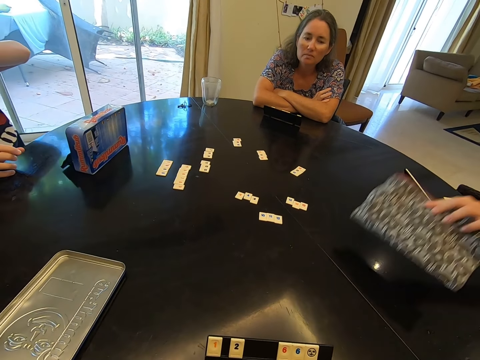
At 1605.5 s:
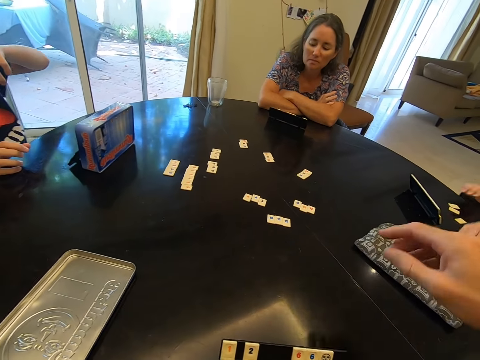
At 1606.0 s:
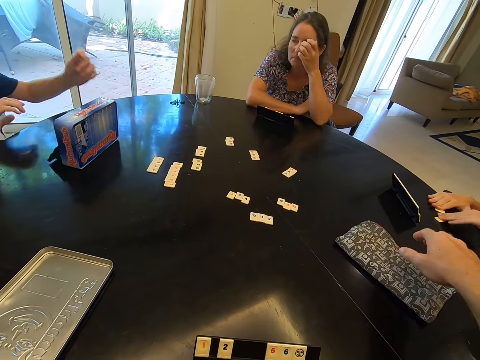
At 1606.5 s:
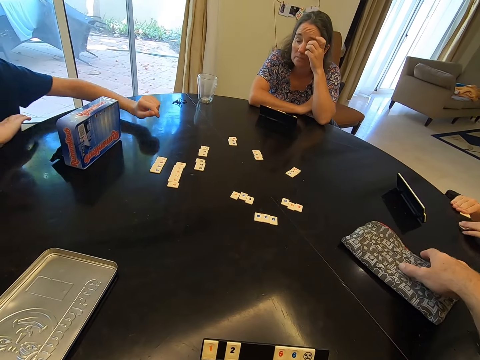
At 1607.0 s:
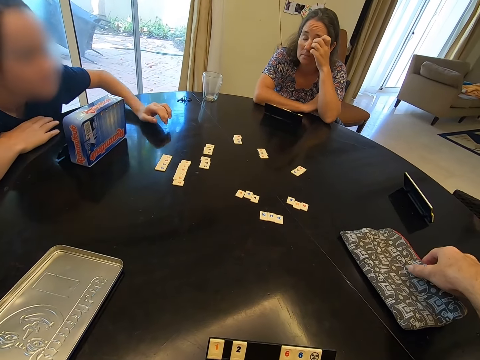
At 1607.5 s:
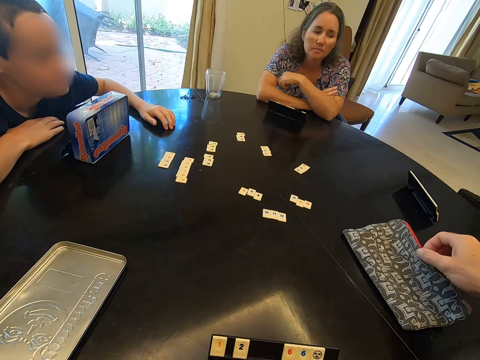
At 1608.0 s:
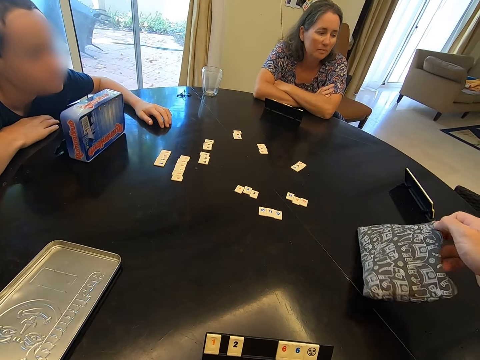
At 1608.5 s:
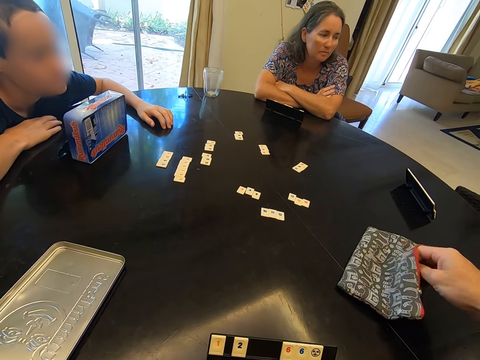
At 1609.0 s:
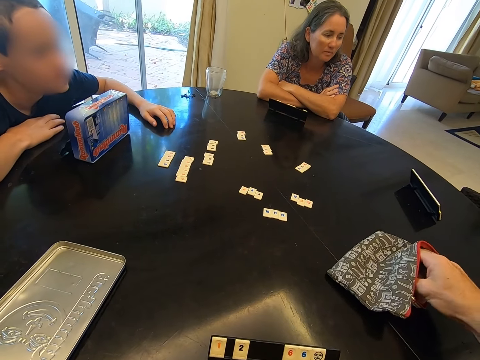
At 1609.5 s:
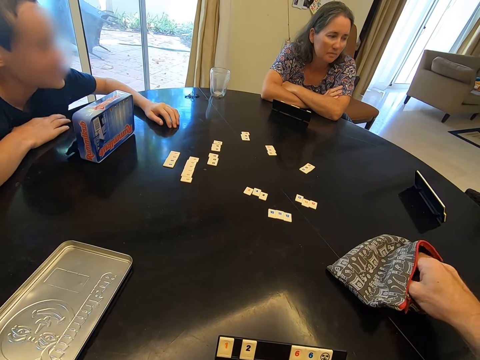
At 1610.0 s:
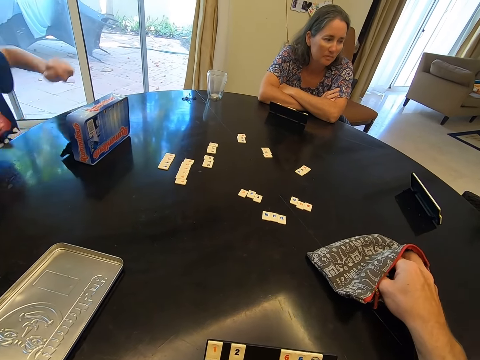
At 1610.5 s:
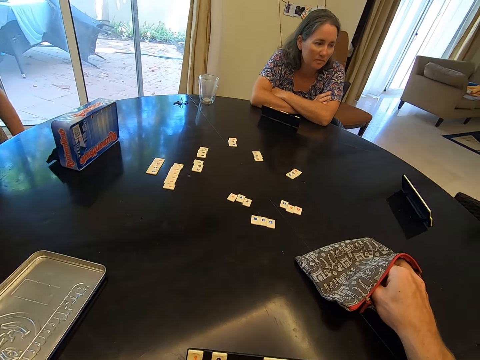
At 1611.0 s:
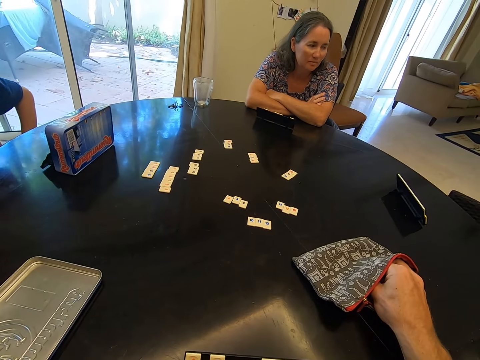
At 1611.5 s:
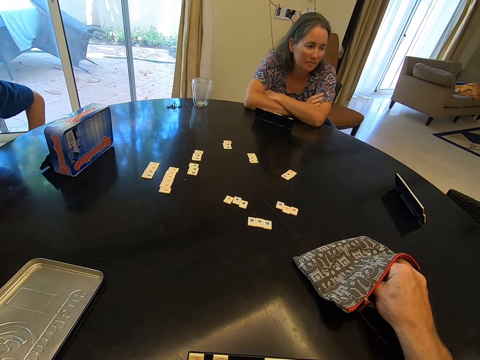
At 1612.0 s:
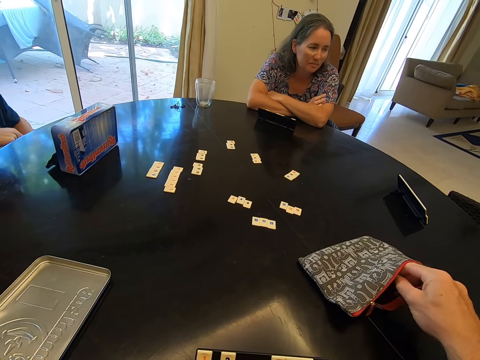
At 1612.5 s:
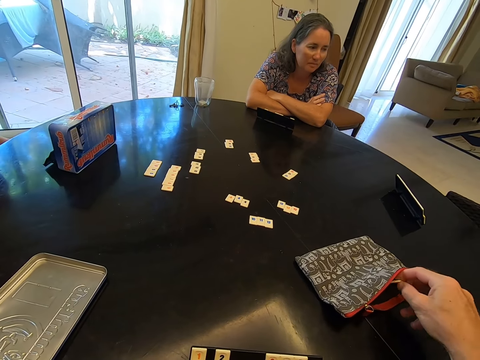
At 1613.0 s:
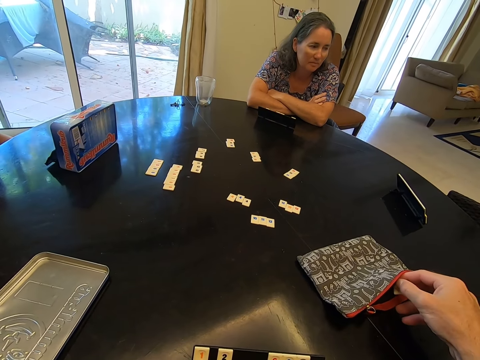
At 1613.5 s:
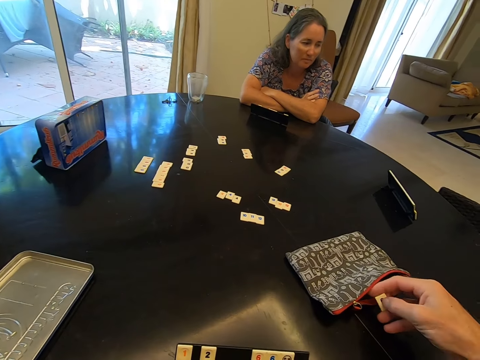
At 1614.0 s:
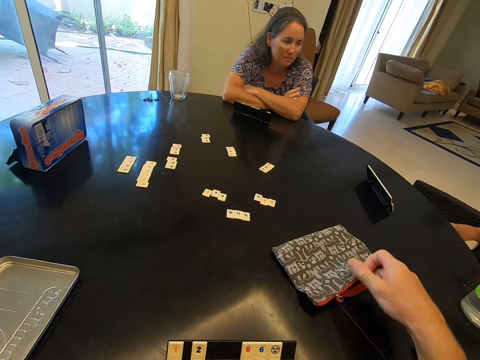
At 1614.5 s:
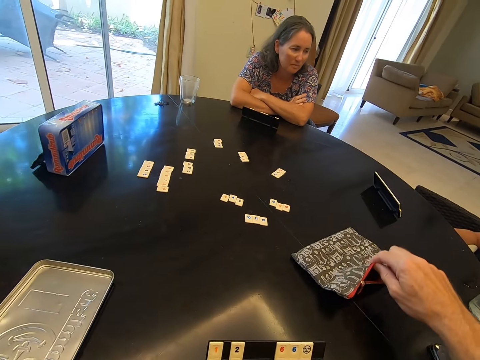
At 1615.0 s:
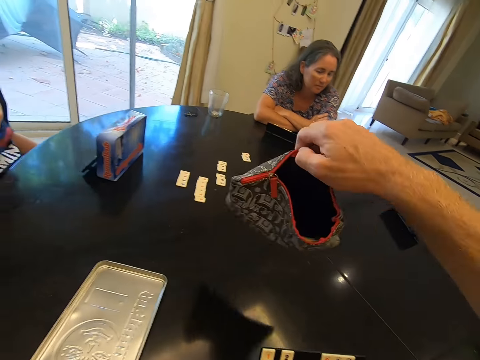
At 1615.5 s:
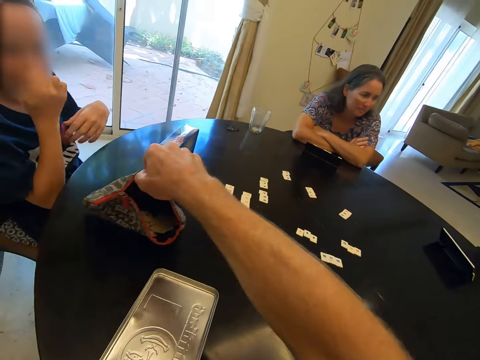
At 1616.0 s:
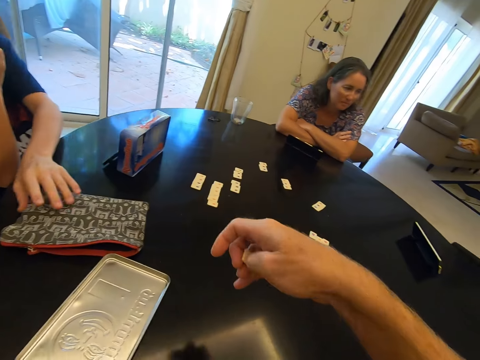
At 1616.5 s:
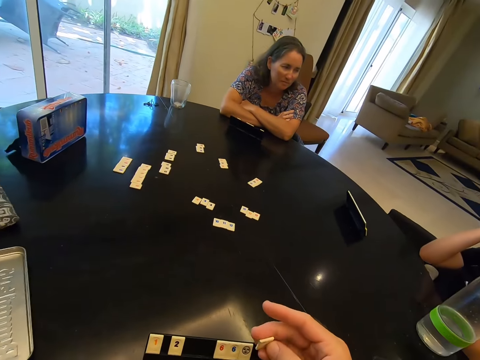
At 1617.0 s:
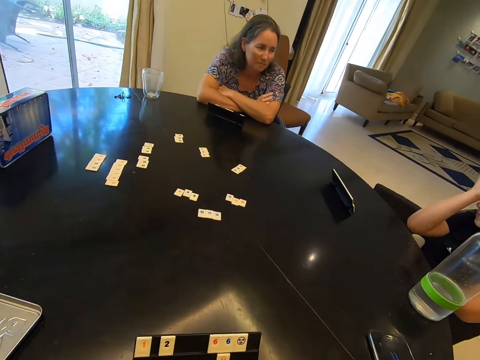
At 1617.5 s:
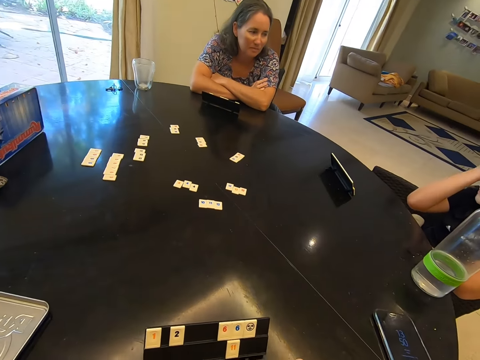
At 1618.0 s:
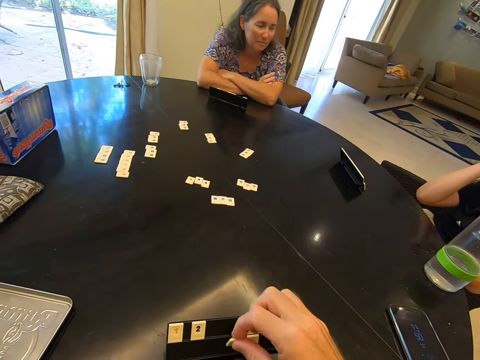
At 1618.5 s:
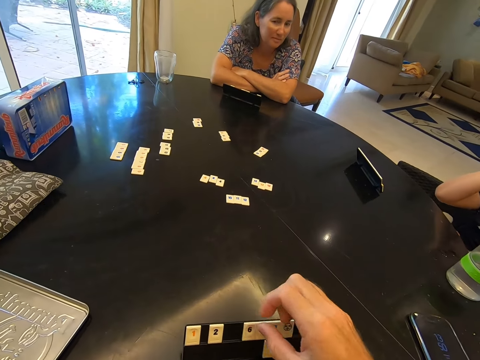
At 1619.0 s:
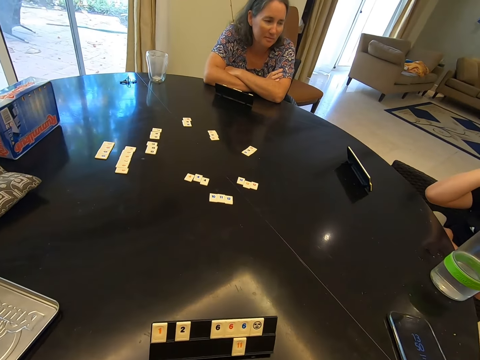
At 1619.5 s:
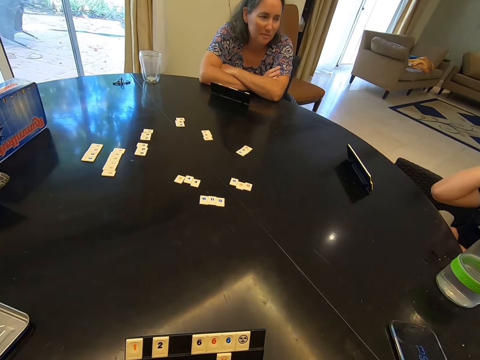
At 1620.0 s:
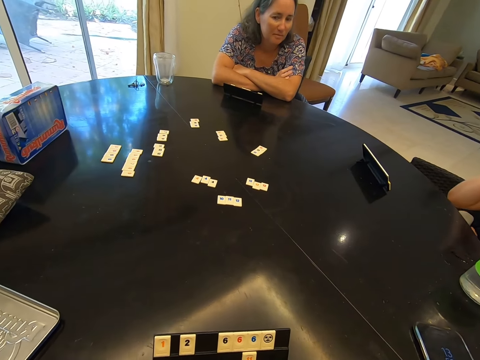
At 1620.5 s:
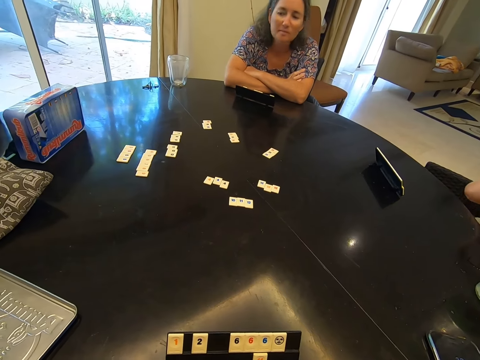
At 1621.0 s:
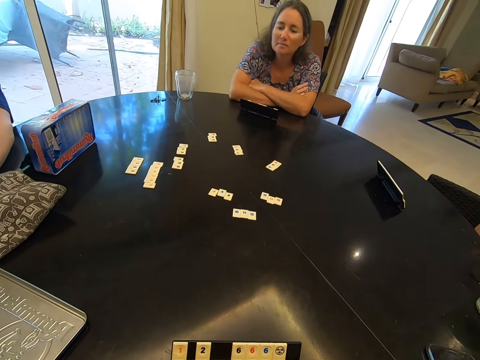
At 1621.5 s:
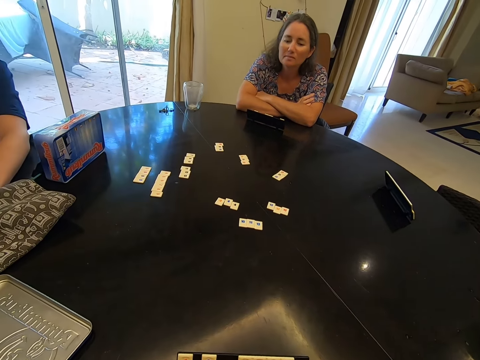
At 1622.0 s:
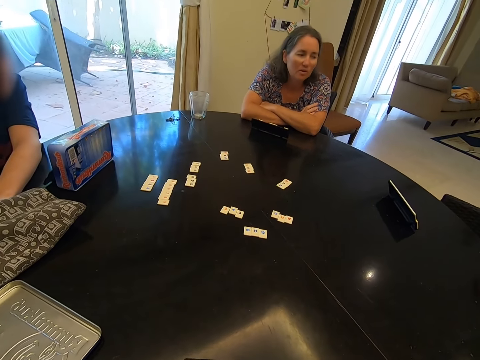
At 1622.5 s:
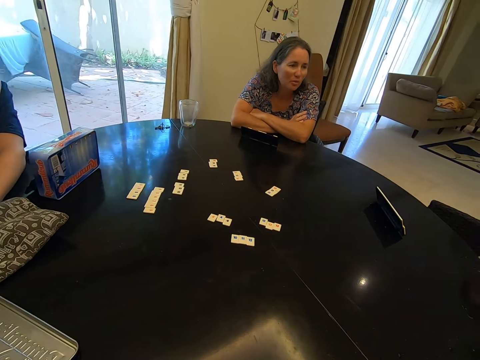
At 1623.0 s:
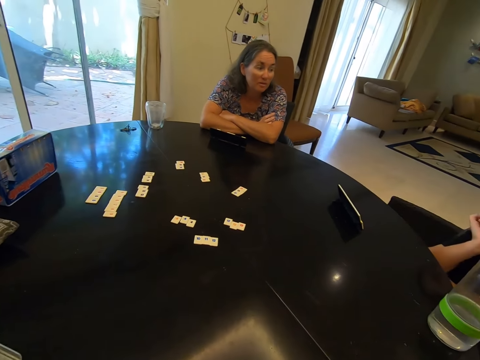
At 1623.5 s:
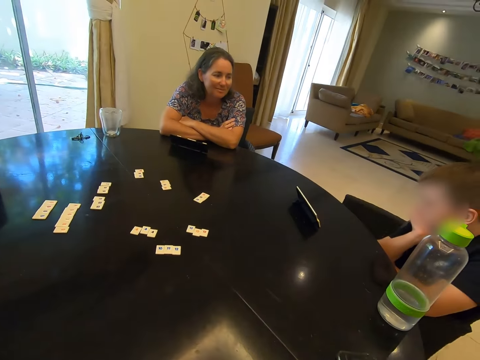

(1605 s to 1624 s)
The camera wearer holds the bag. They pick the game chip. They pick the bag and place the bag on the table. They place the game chip on the rack. They look around.

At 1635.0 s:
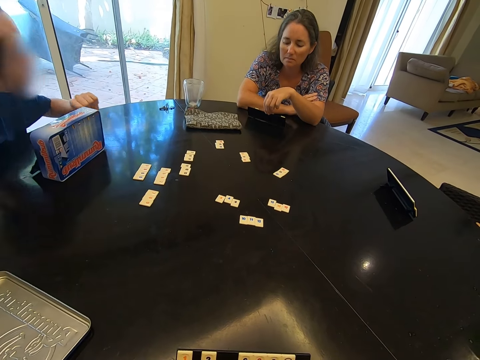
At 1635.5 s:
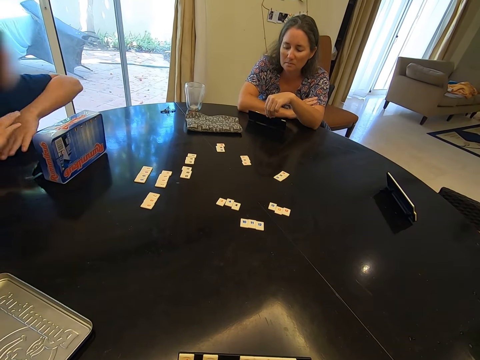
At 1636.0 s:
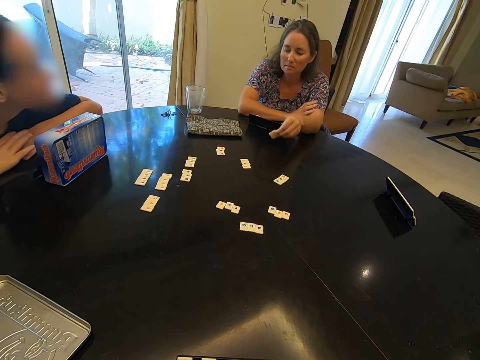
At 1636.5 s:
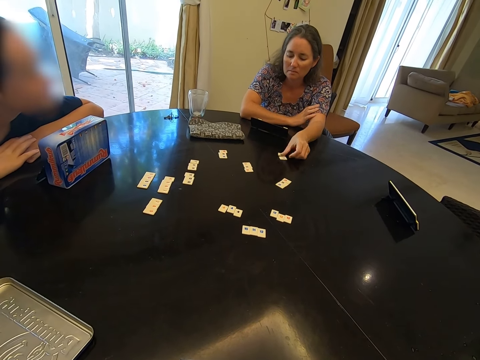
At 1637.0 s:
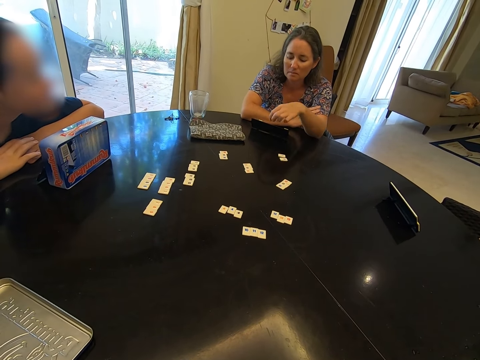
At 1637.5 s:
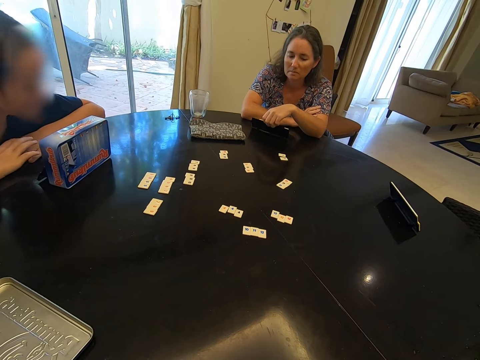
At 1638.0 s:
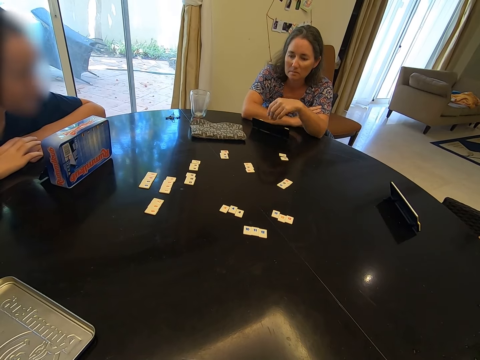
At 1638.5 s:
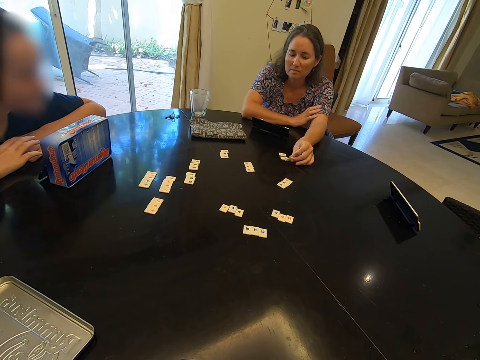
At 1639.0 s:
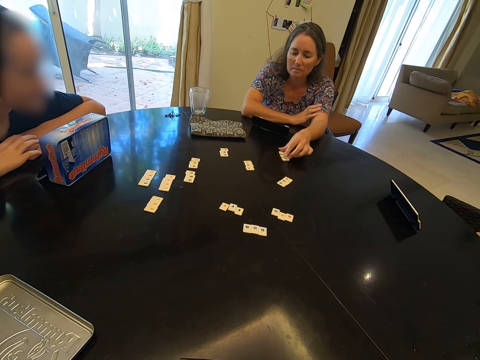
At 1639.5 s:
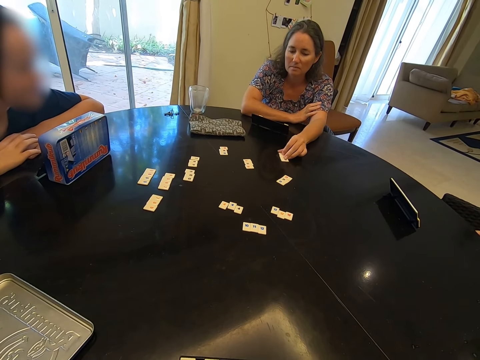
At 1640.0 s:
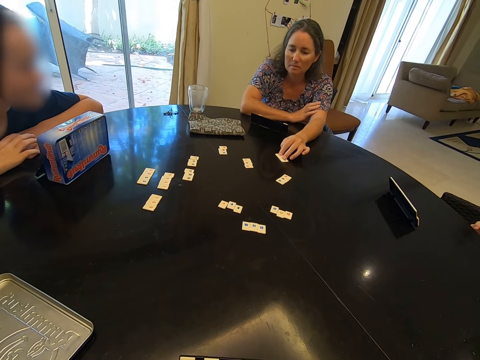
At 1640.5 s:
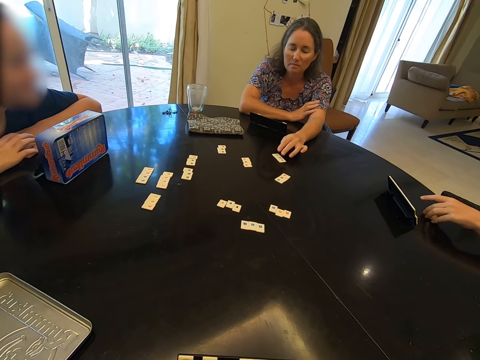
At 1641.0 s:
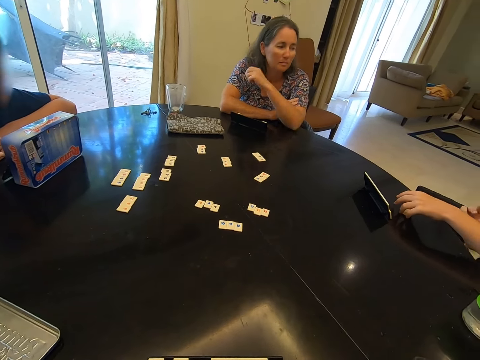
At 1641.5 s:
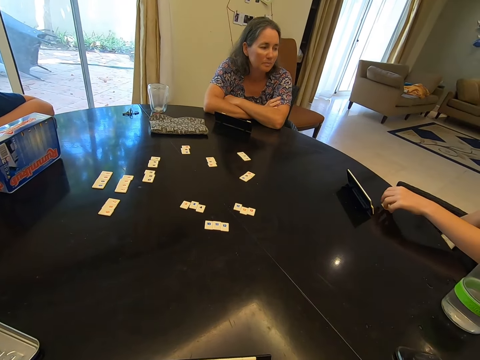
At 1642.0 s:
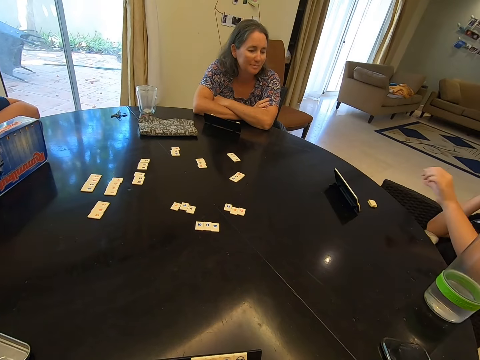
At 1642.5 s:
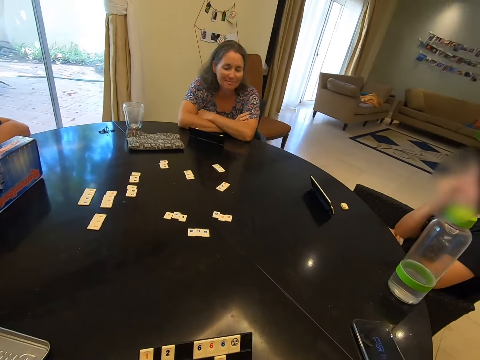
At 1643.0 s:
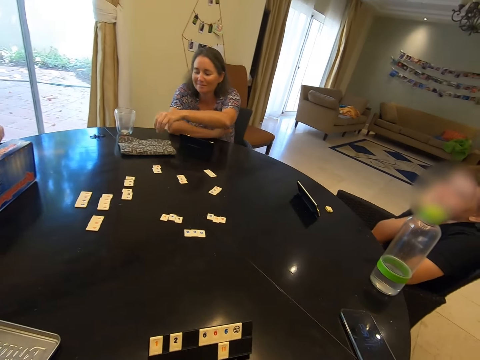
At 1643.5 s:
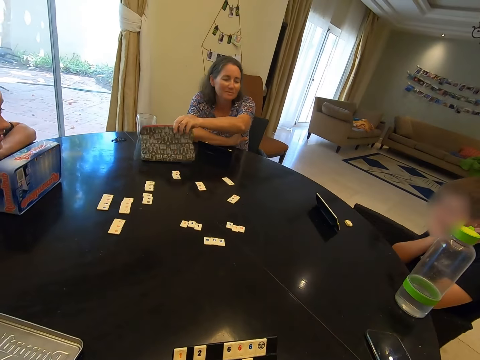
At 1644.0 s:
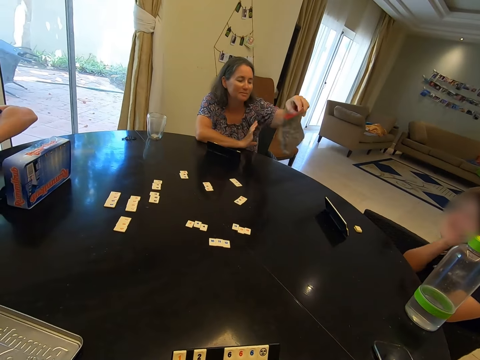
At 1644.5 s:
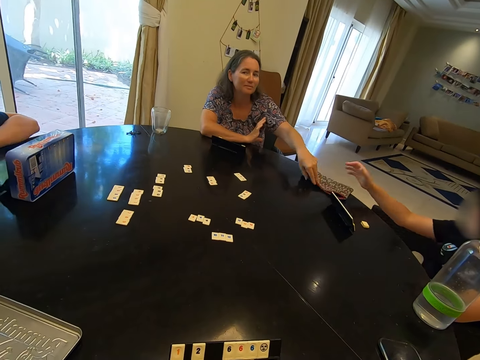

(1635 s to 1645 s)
A woman picks a scrabble tile or number tile from the scrabble rack. She places the scrabble tile on the table. She picks a scrabble tile from the scrabble rack. She places the scrabble tile on the table. She adjusts the scrabble tiles. She pushes her number tile on the table. A child places the scrabble tiles on the table. The child touches his number tile. The woman picks the purse. She gives the child a bag of number tiles. She places the purse on the table.
